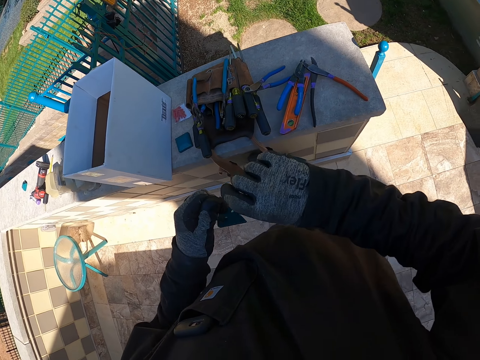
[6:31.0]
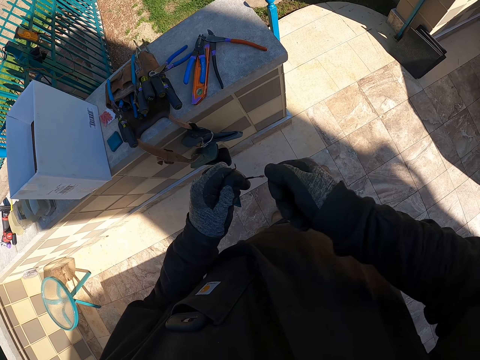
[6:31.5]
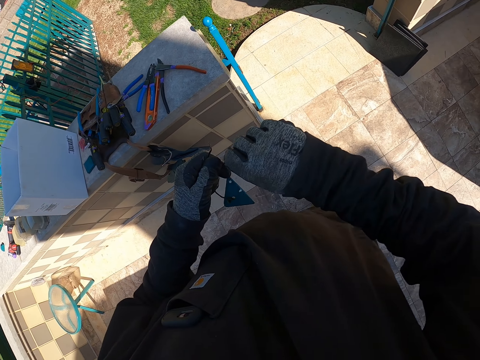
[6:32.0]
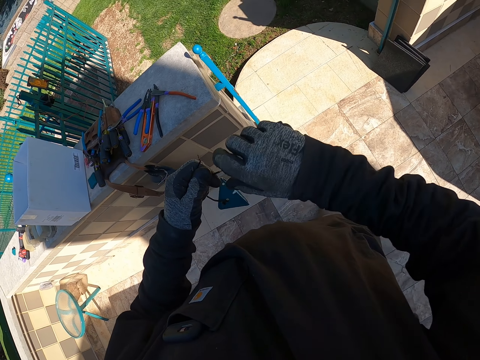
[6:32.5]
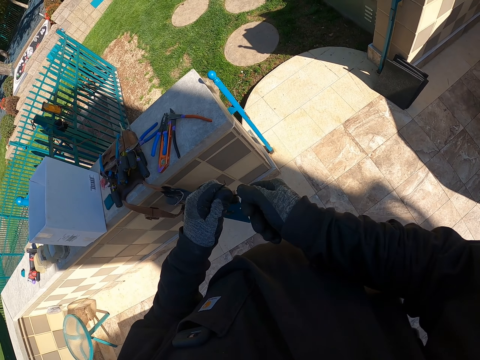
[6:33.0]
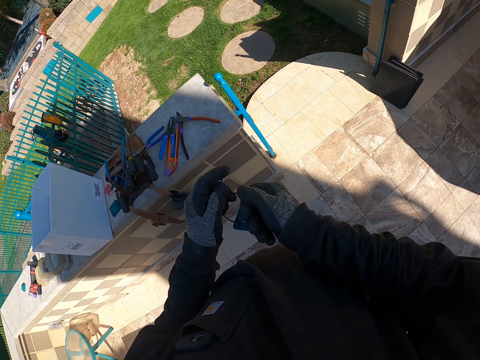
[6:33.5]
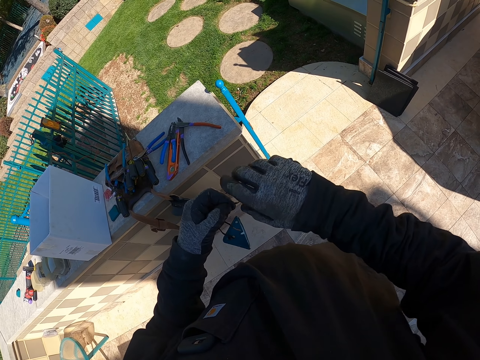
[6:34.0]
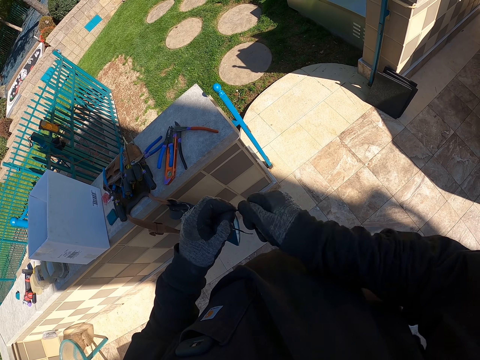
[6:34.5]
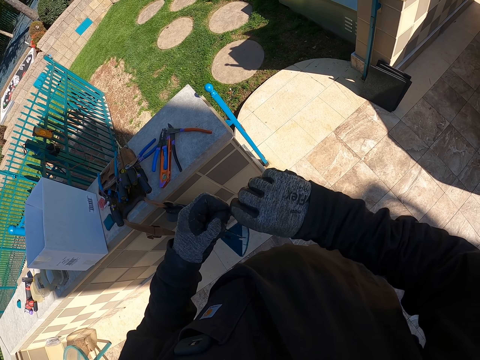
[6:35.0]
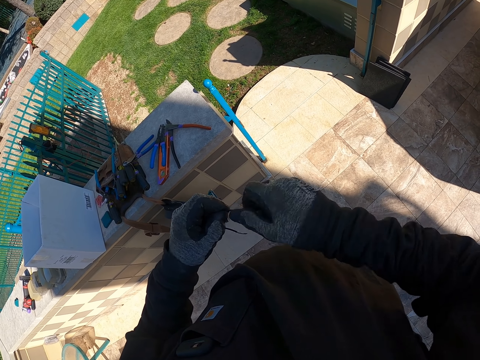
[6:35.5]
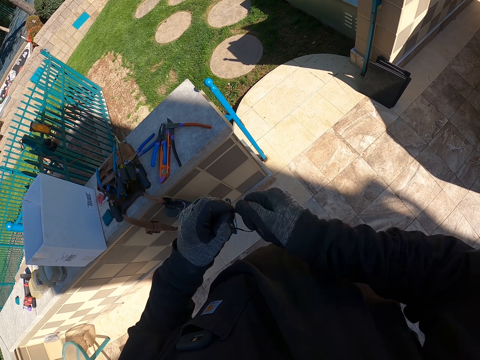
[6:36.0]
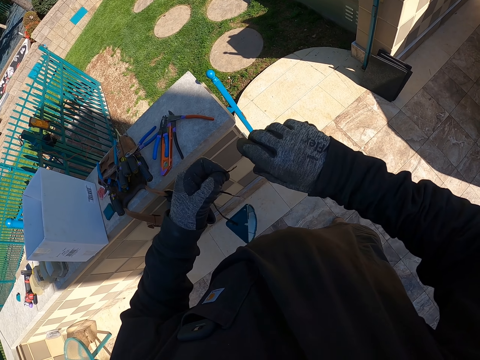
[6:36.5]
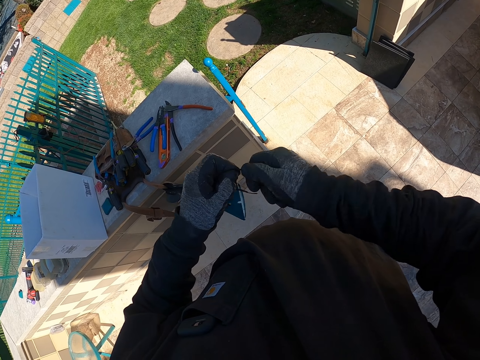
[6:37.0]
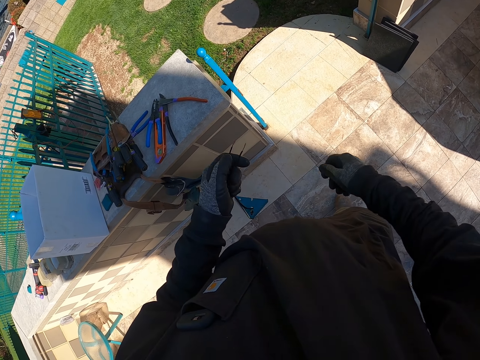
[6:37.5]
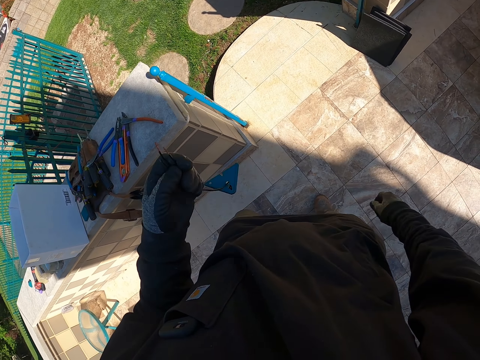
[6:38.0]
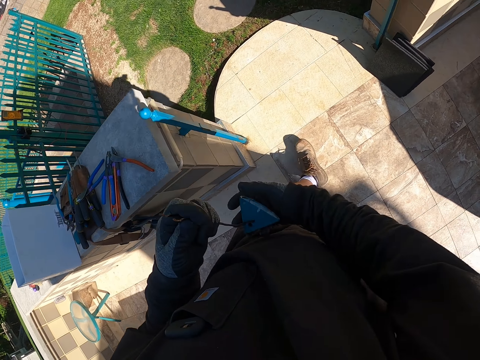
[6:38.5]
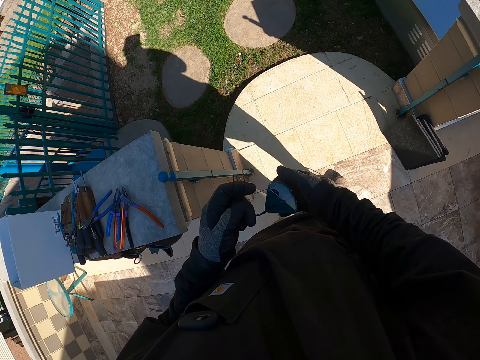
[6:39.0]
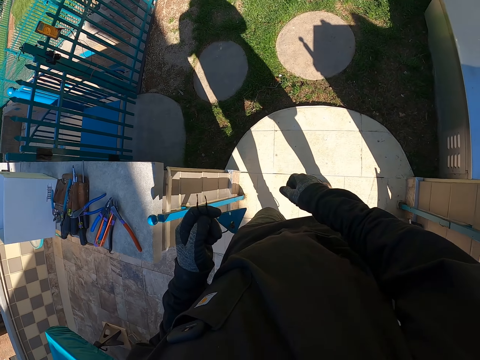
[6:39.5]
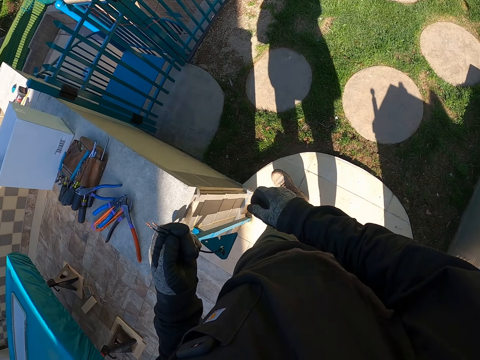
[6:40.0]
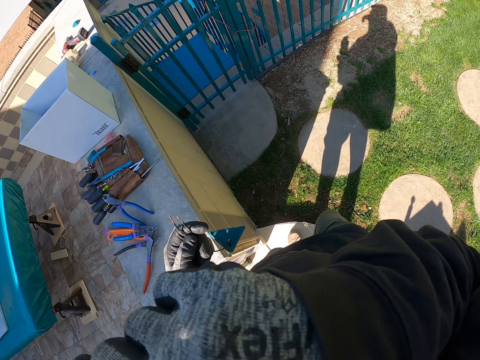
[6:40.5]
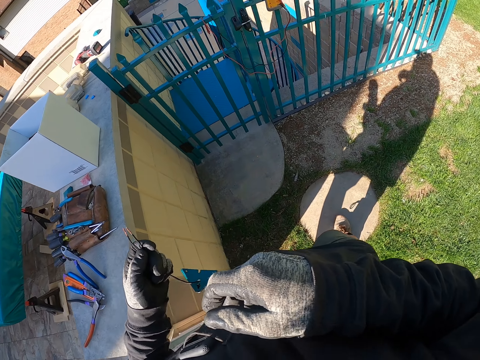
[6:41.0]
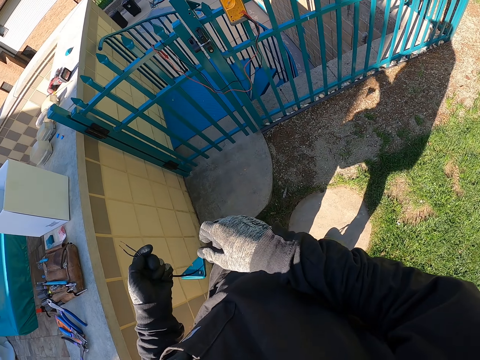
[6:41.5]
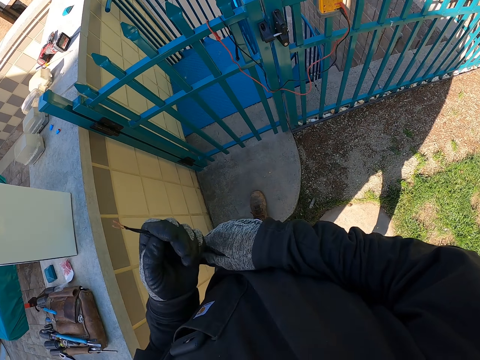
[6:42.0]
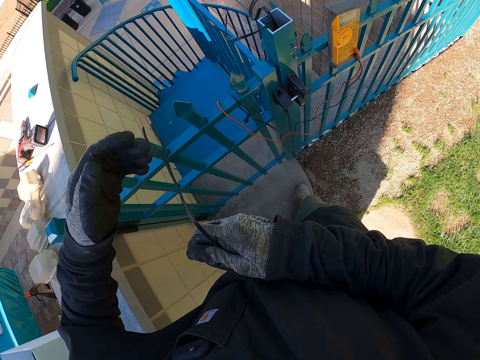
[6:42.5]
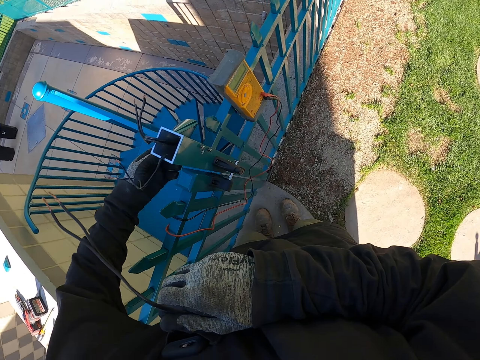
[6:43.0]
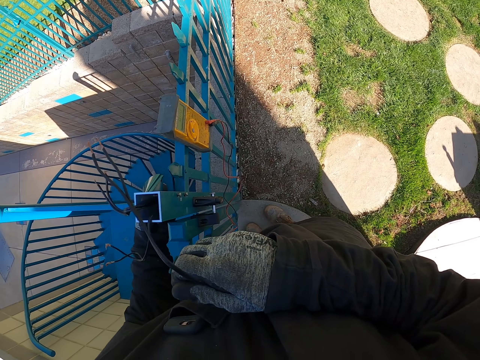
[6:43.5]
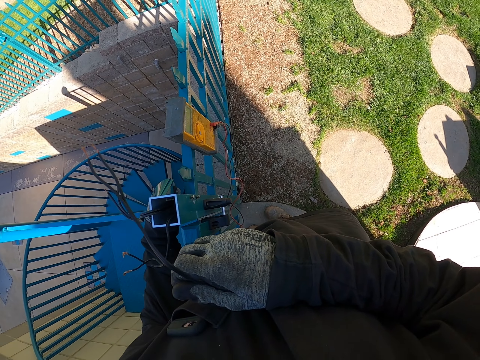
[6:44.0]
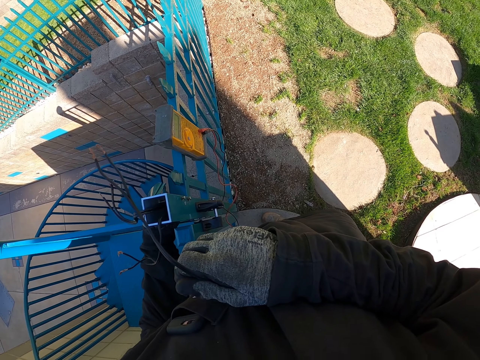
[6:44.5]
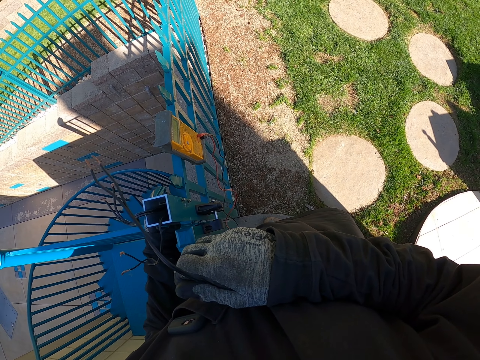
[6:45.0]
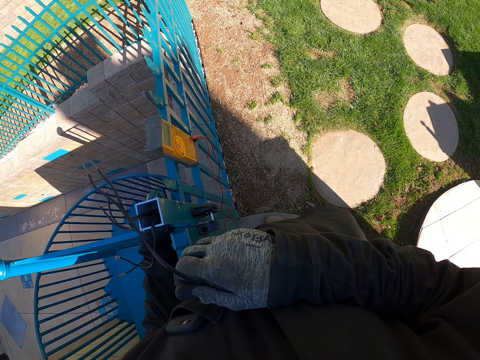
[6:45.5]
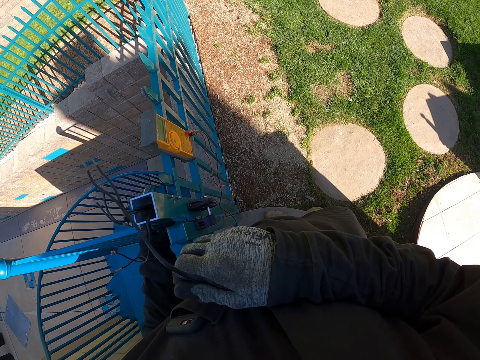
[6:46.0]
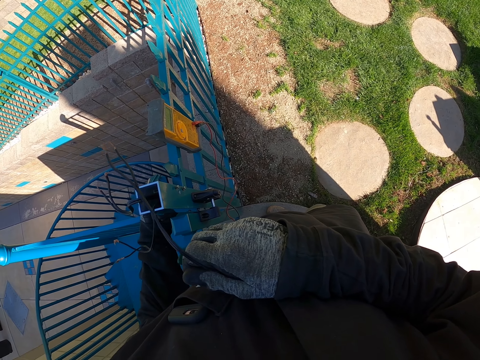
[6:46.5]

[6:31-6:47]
The camera wearer fixes something. They stand. They turn the lid cable edges. They fix something. They carry the top lid to the fence. They walk around the compound. They pick the switch from the fence. They hold something.

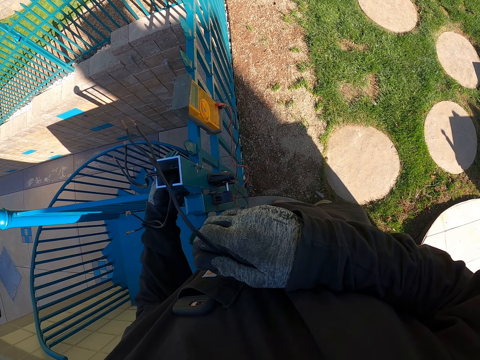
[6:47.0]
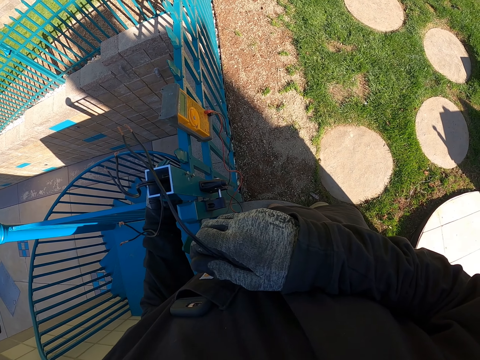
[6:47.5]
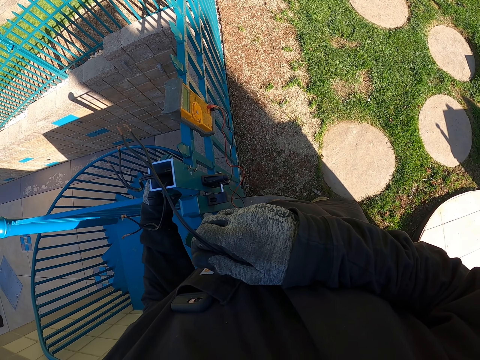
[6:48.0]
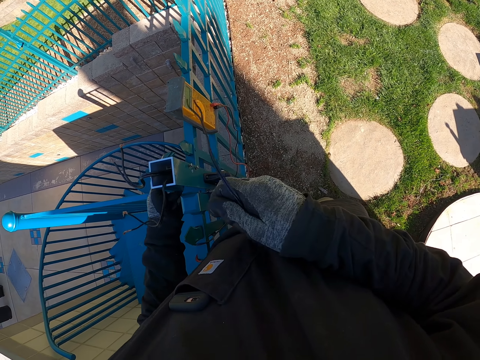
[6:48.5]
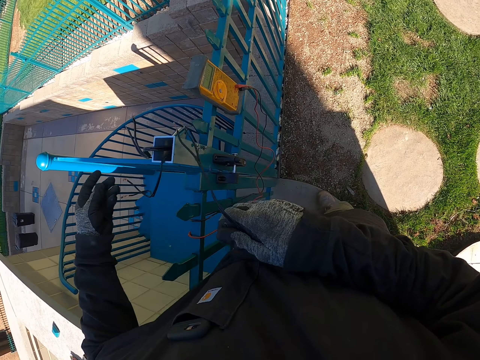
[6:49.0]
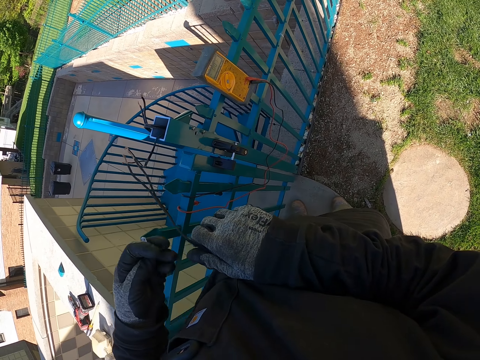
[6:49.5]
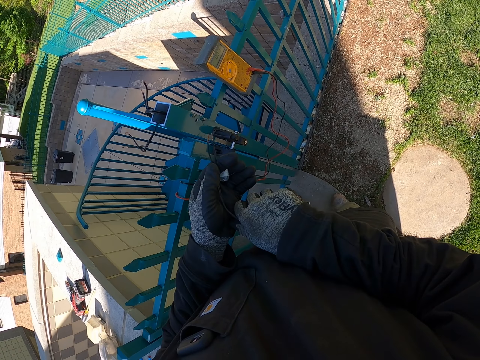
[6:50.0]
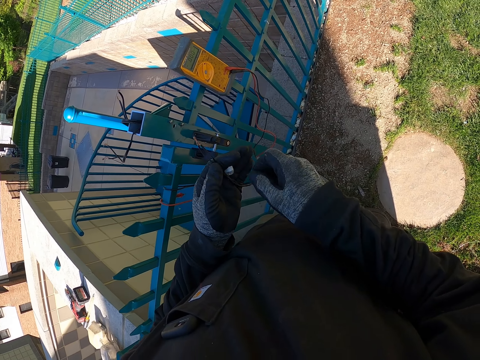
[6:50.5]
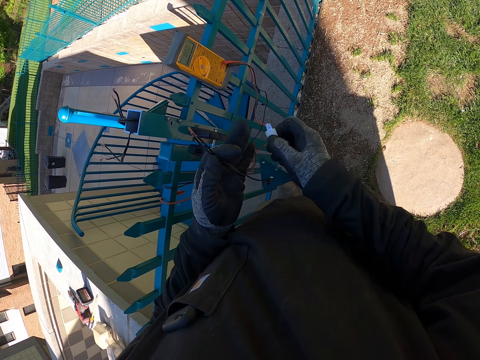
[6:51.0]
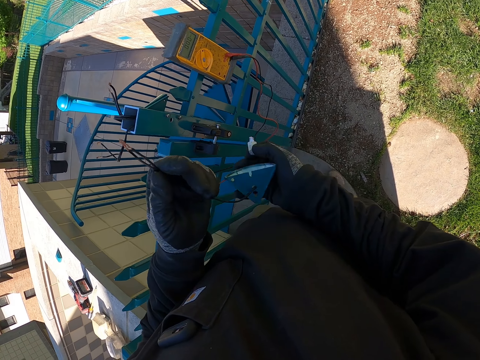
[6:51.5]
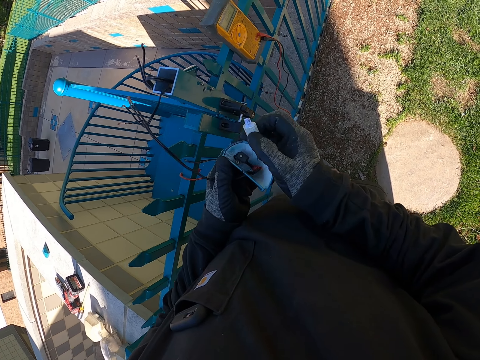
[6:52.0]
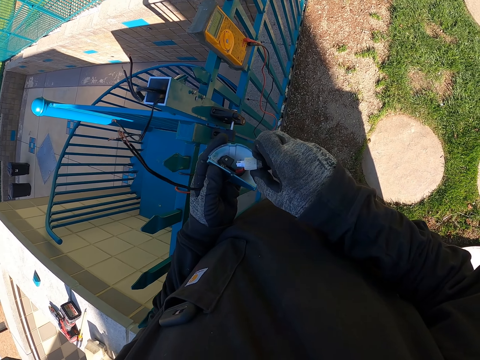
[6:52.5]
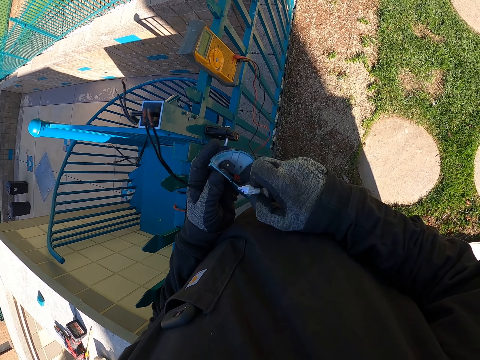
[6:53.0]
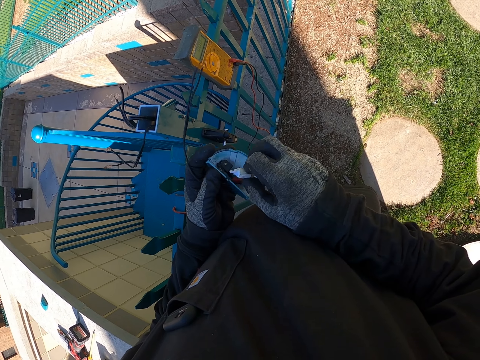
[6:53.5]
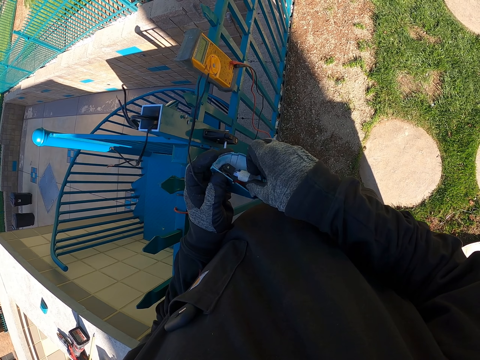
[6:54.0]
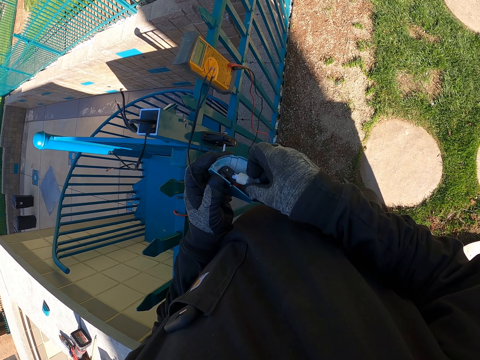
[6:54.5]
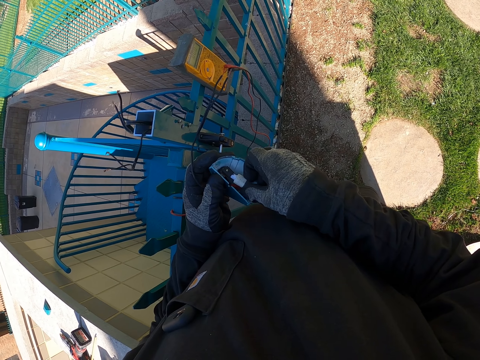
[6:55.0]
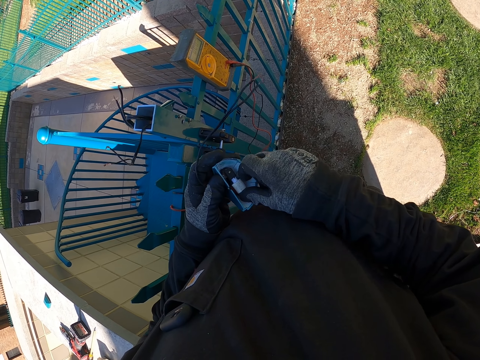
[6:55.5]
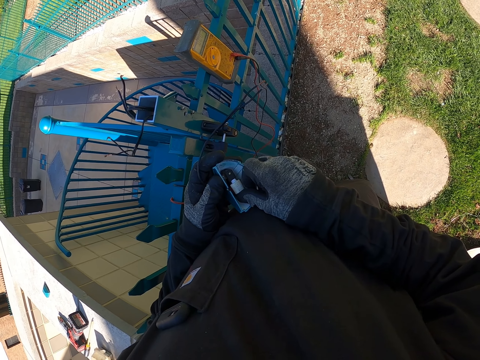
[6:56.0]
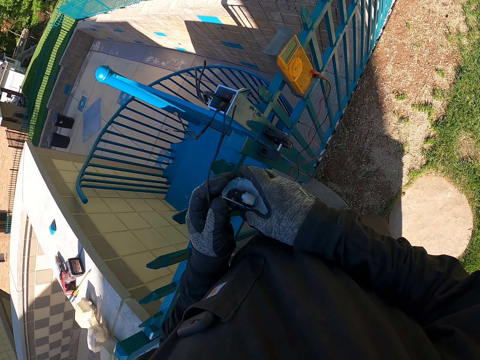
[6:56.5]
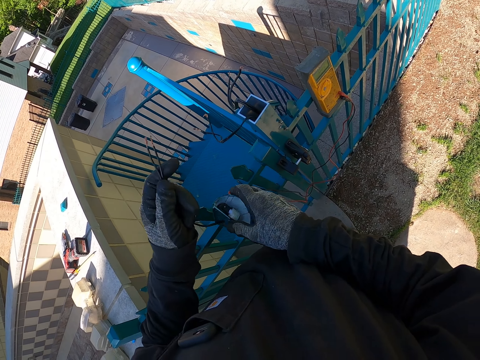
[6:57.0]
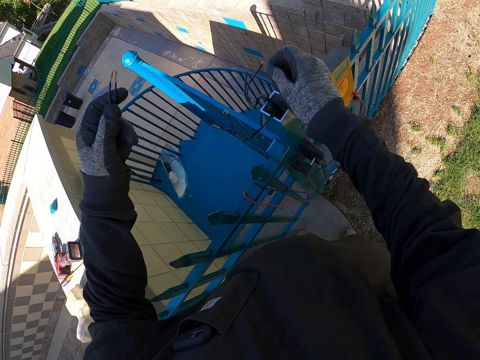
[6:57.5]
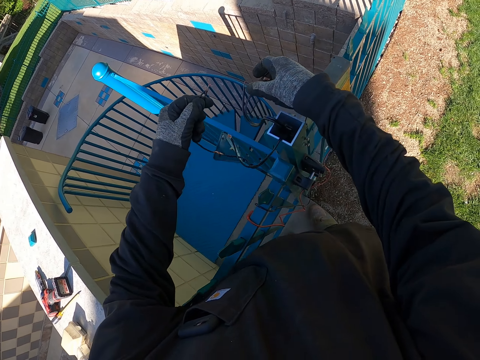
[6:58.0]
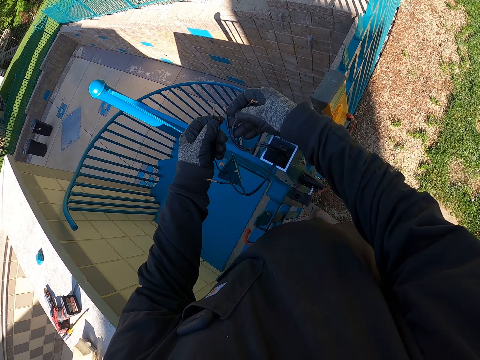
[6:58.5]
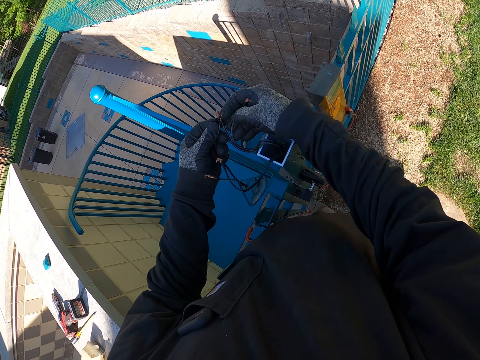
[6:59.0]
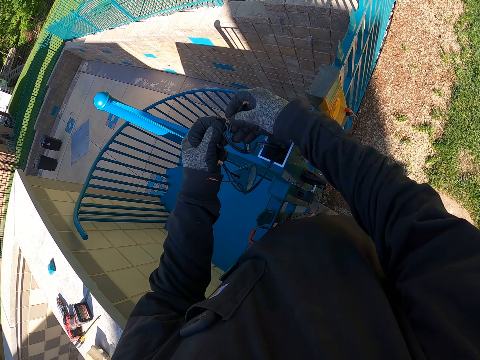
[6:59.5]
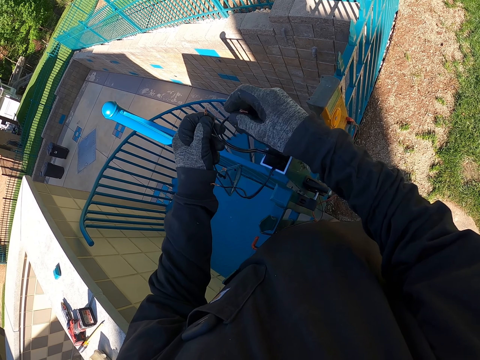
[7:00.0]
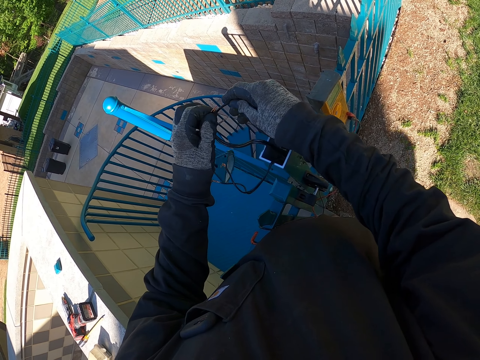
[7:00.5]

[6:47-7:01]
The camera wearer does something. They shift the switch to the right hand. They fix the switch in the top lid. They do something. They hold something. They connect the fence cables with the lid's cables.
